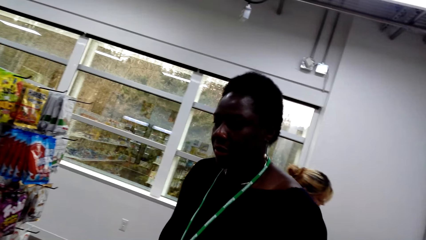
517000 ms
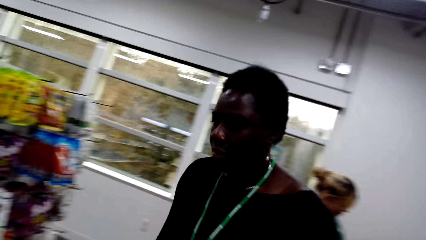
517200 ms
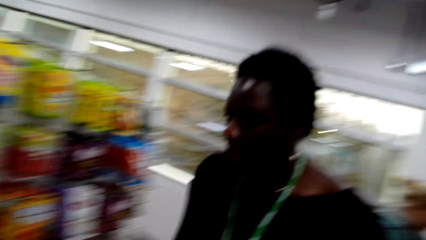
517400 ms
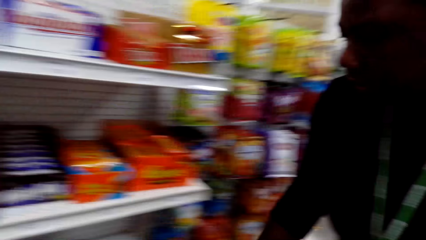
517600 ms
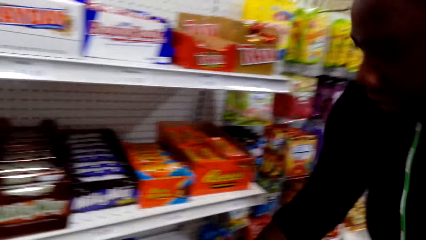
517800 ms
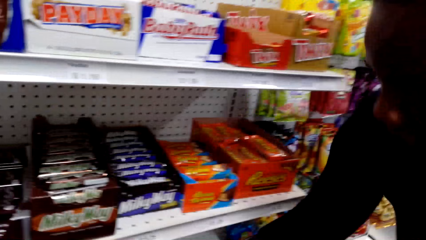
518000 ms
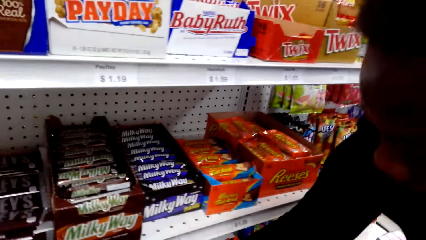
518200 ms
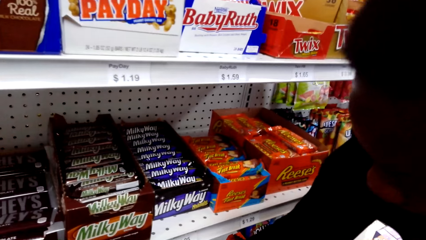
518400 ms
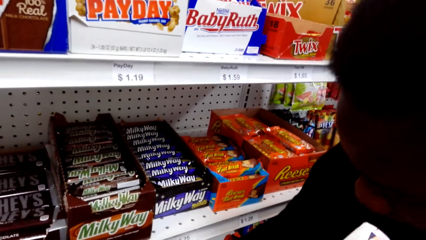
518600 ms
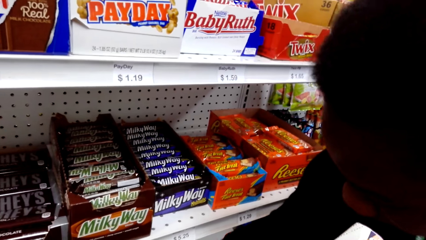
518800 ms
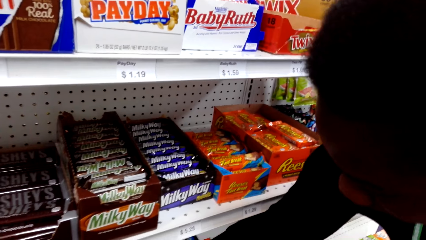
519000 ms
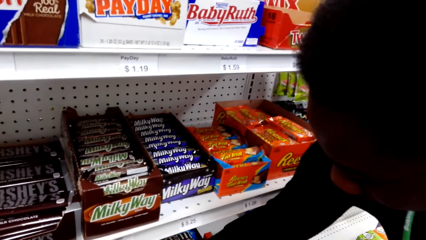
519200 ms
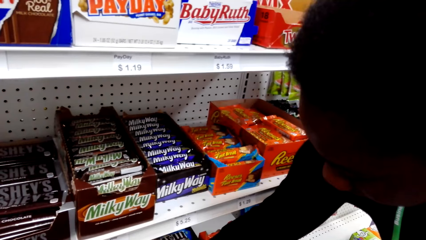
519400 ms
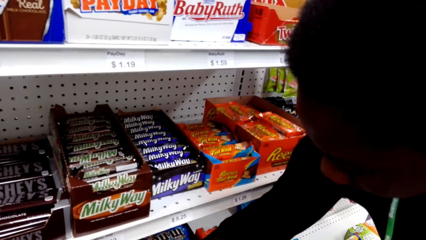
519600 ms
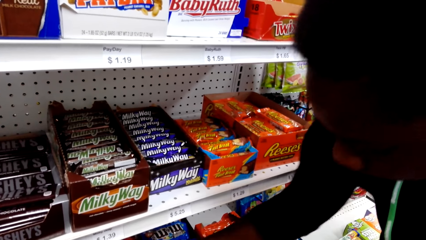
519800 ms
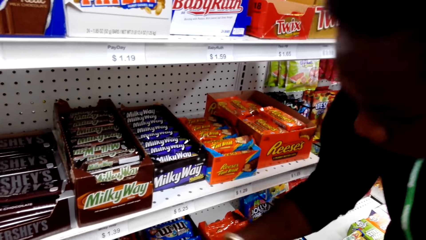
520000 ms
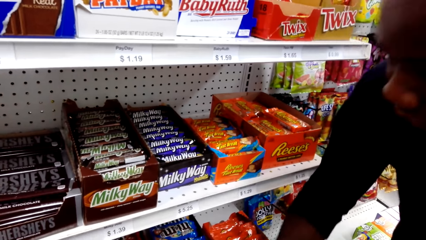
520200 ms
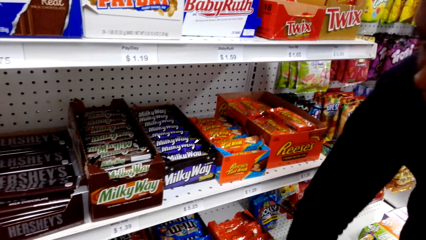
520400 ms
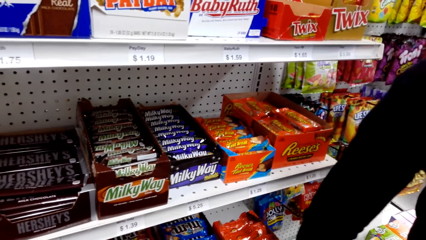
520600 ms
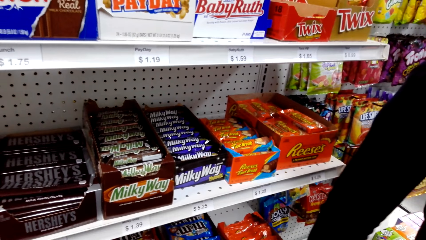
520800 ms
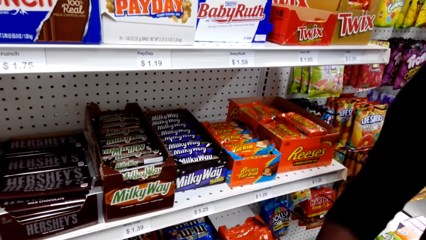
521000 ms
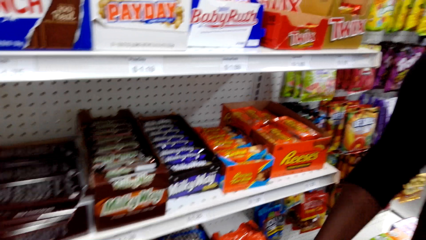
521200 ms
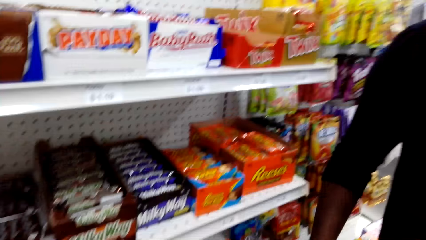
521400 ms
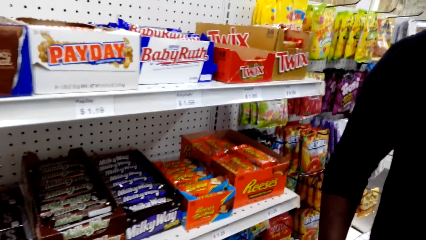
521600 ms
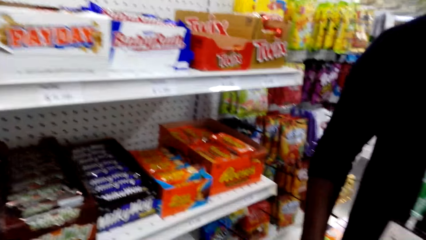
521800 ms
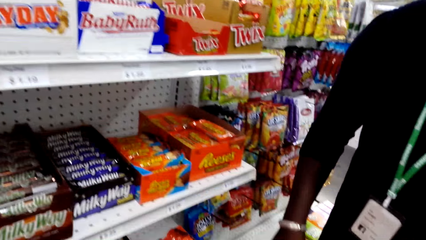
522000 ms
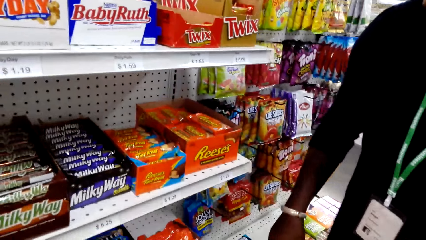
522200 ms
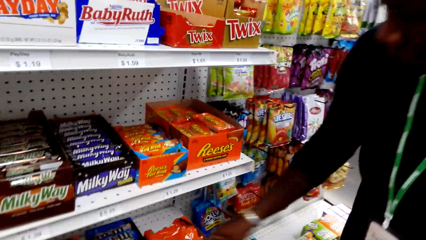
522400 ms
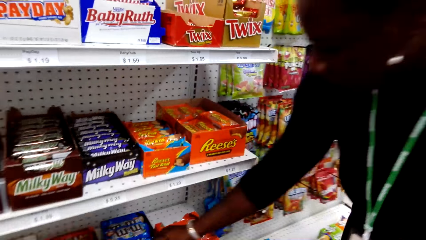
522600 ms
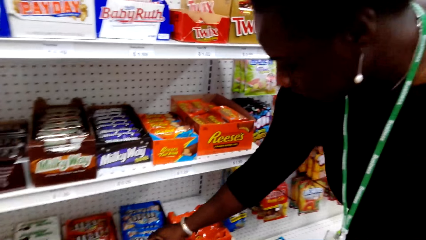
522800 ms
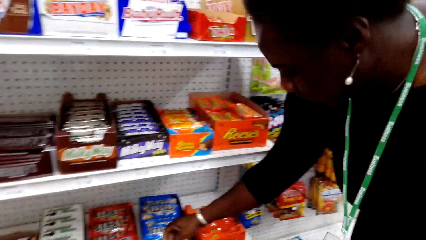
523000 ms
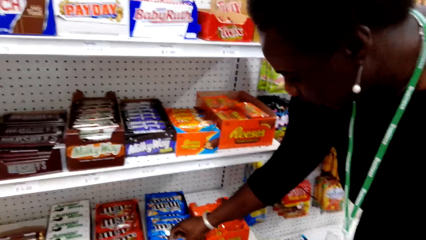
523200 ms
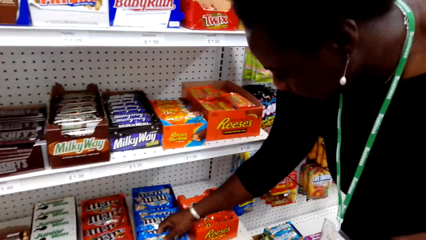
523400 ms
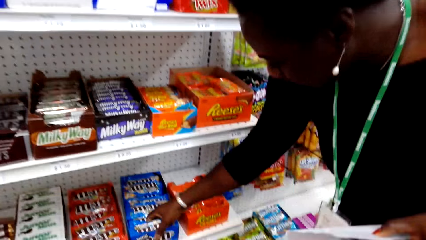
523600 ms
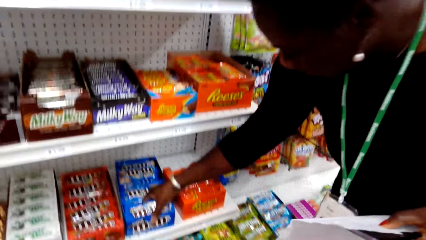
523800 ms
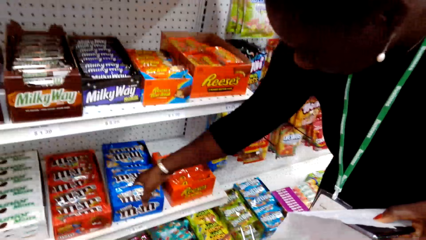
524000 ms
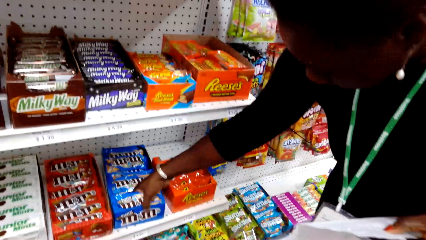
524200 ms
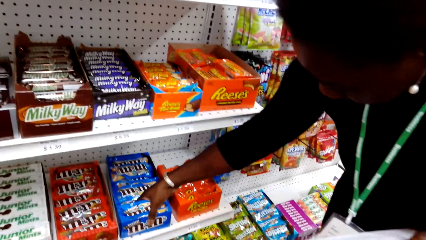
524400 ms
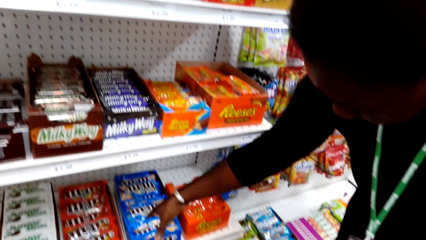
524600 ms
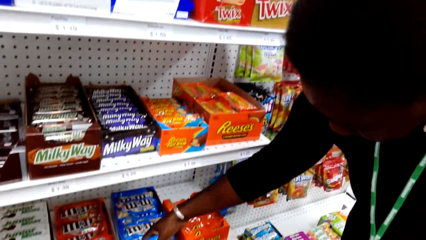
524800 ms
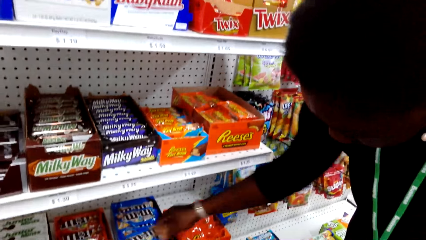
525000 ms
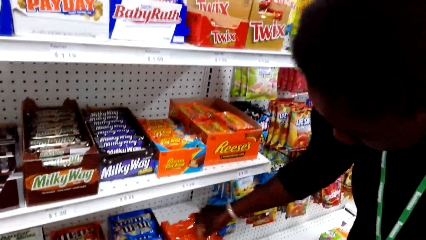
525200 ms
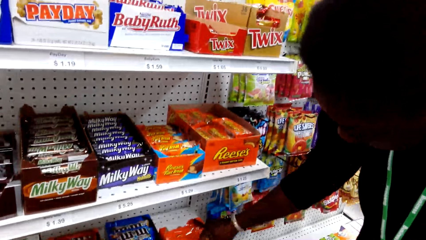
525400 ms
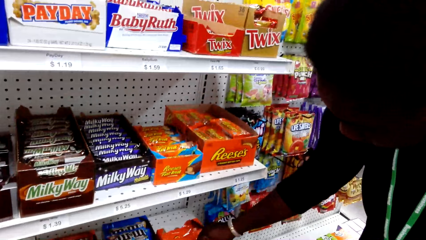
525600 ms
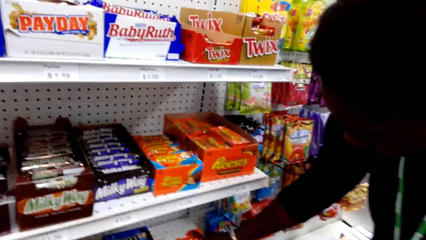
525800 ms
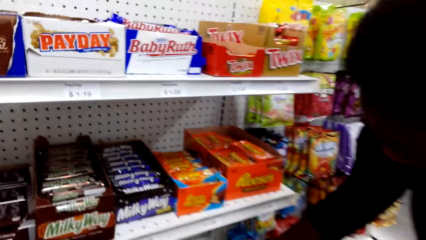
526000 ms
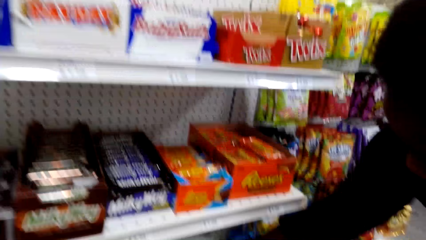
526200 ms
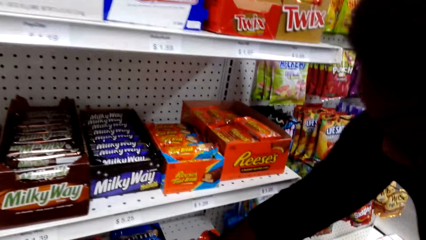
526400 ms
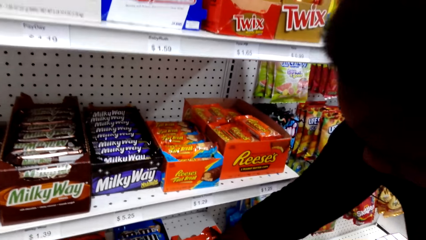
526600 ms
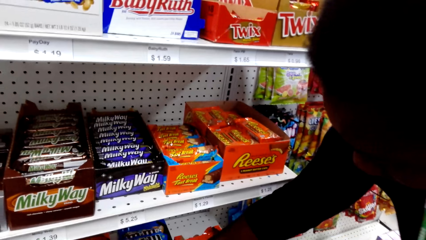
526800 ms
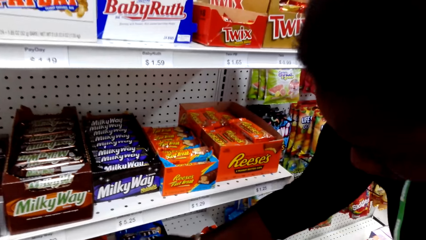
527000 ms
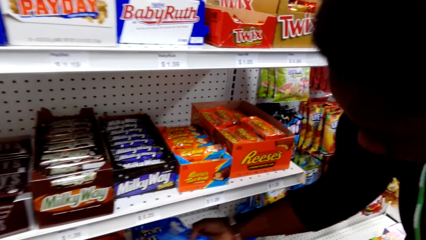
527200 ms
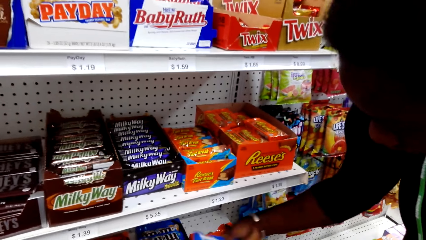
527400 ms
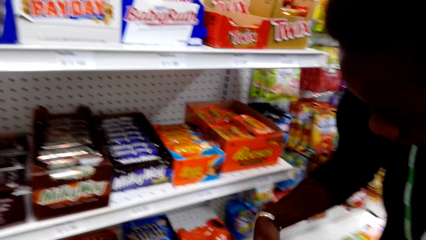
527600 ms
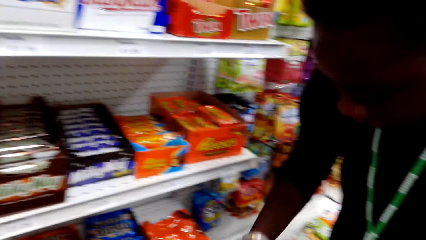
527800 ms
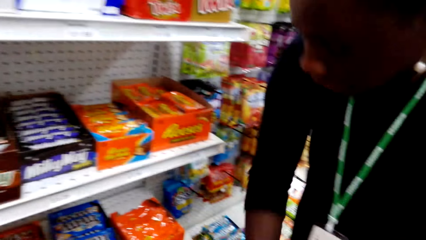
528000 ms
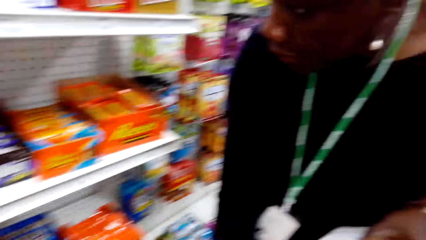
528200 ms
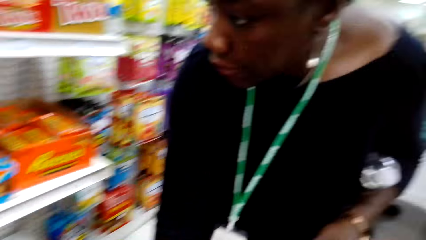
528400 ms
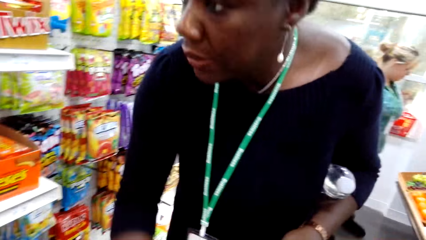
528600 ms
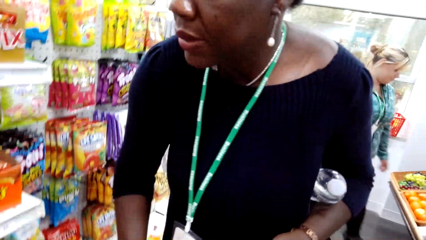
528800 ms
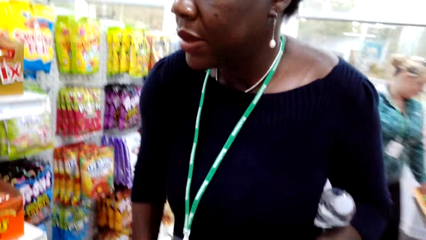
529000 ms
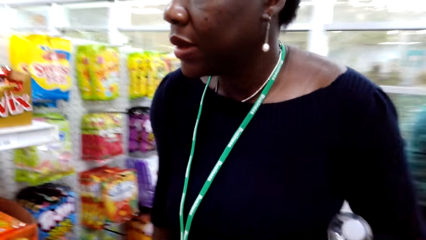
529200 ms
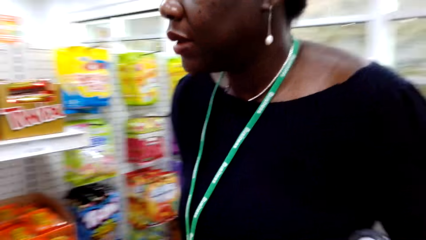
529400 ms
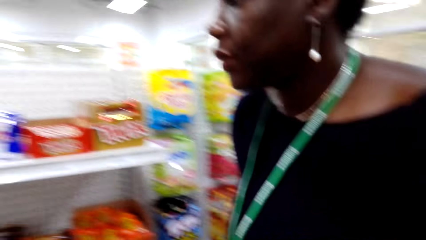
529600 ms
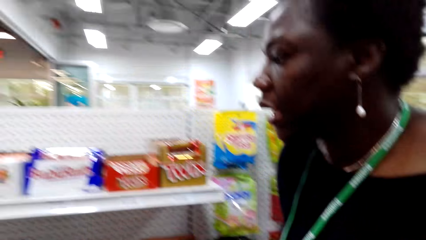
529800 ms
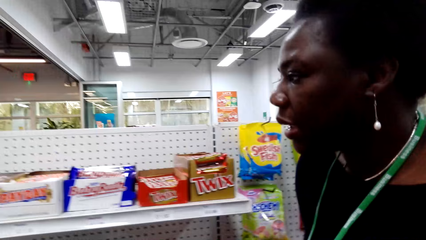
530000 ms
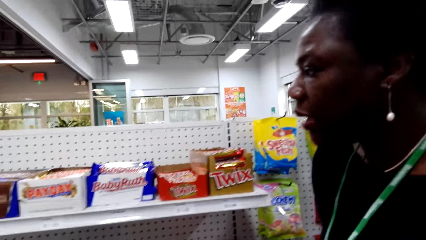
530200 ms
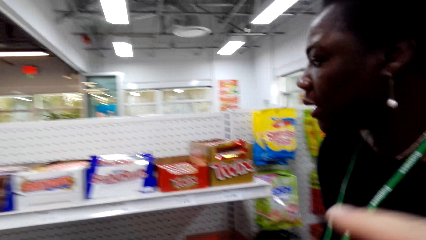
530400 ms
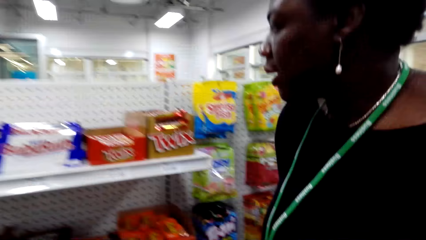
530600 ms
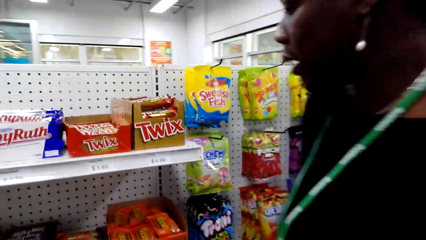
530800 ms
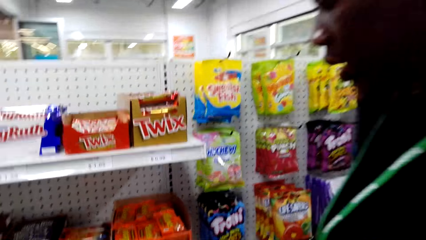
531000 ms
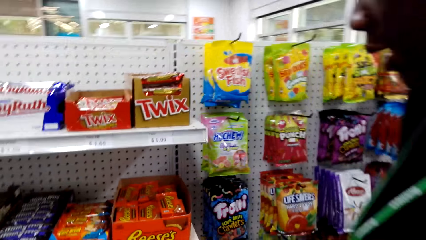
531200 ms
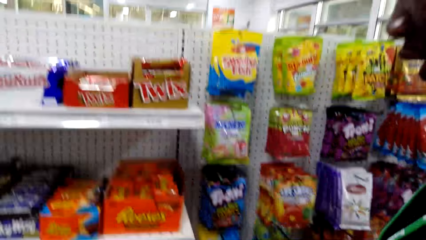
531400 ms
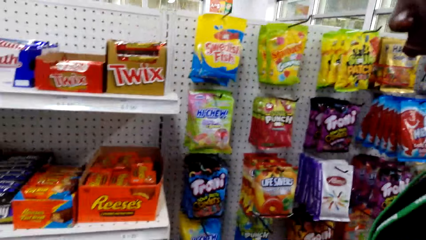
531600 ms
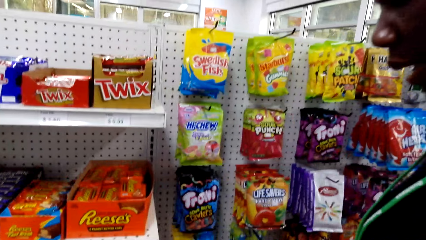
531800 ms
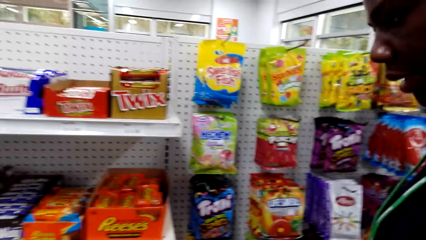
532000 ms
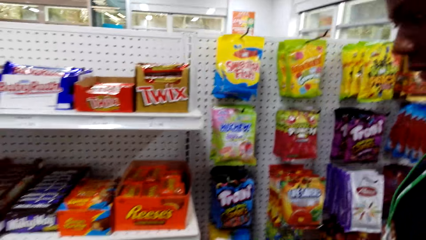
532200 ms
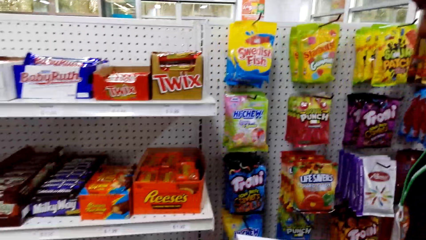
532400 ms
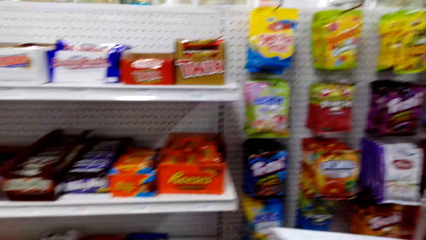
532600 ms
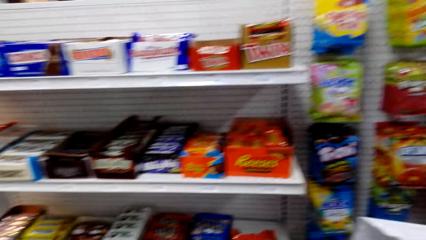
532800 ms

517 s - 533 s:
The camera wearer looks at a woman. The woman looks at the snacks. The camera wearer looks at the woman. He looks at the items. The woman picks a snack on the shelf. The woman looks at the items on the shelf. The camera wearer gestures with his hand.
